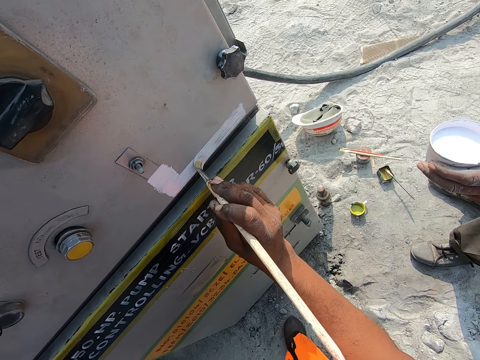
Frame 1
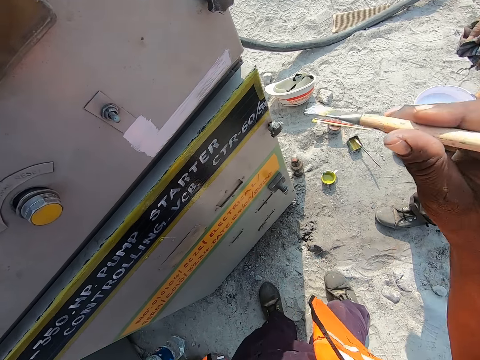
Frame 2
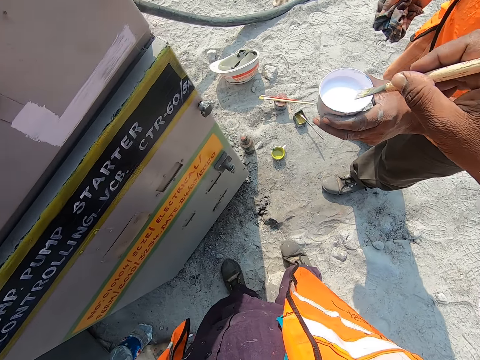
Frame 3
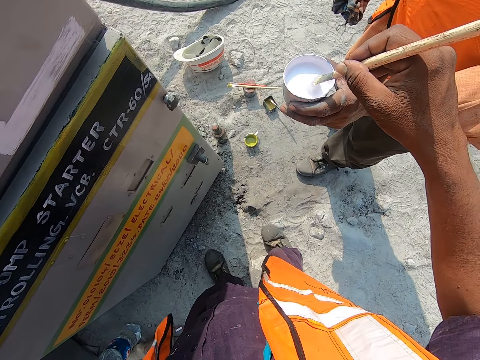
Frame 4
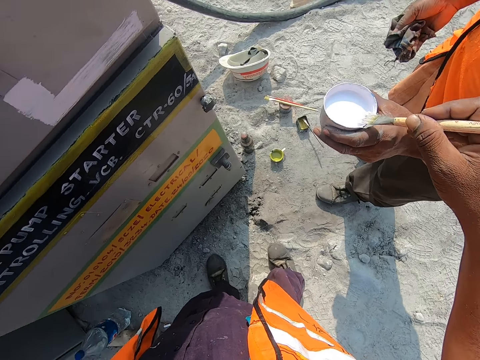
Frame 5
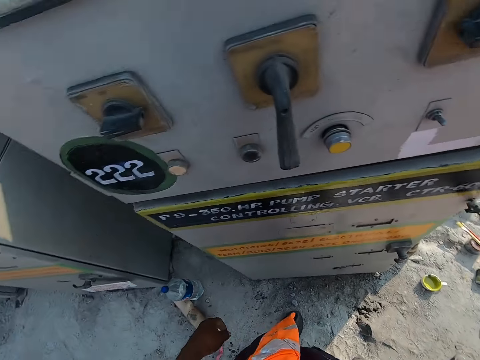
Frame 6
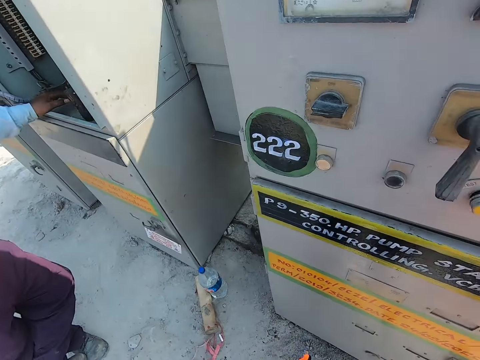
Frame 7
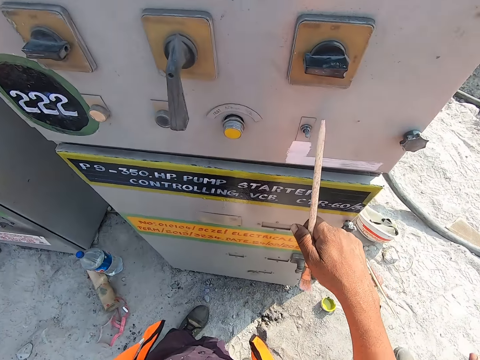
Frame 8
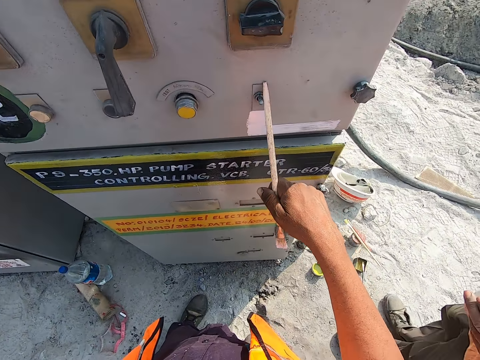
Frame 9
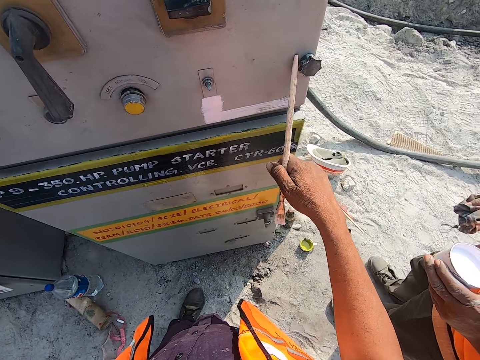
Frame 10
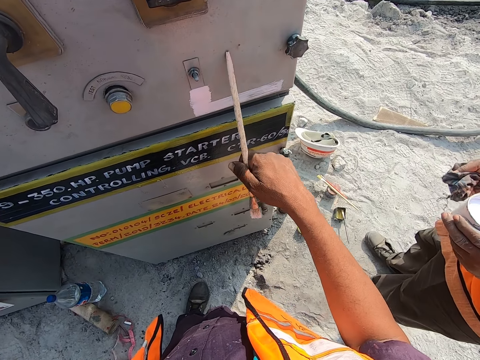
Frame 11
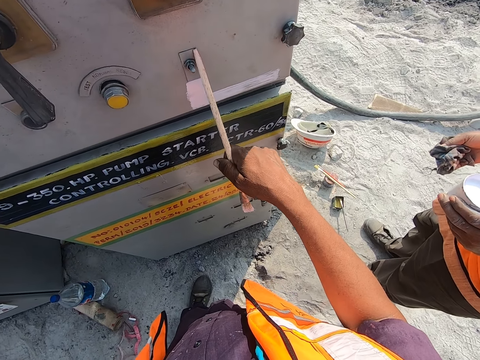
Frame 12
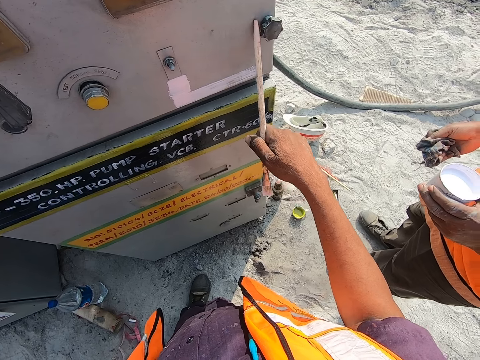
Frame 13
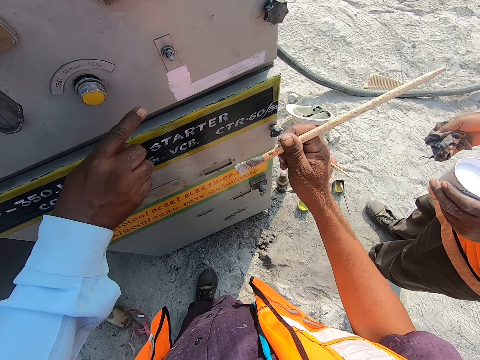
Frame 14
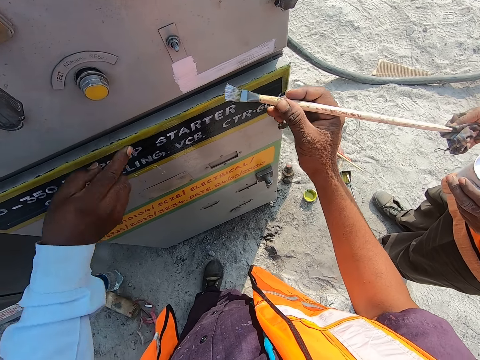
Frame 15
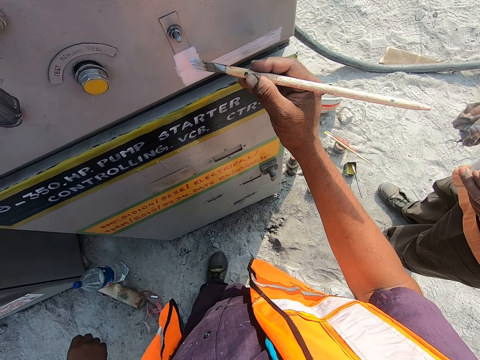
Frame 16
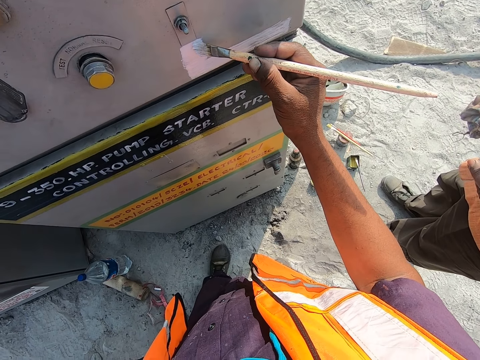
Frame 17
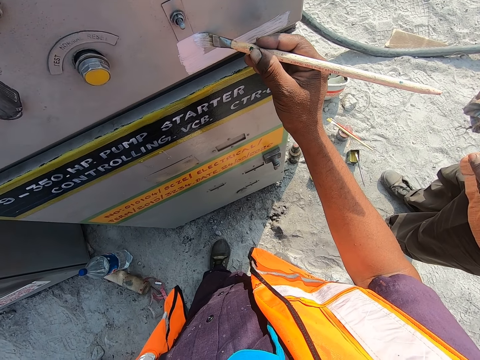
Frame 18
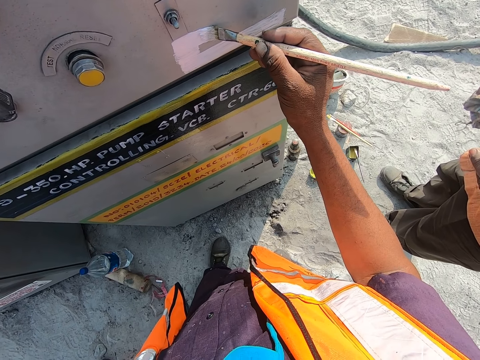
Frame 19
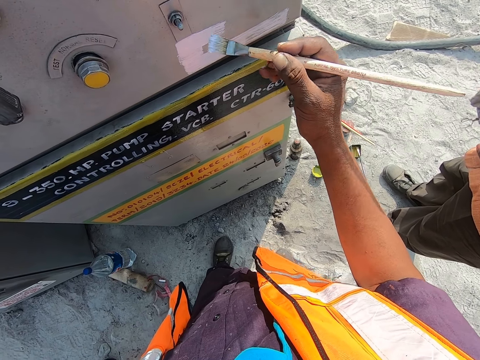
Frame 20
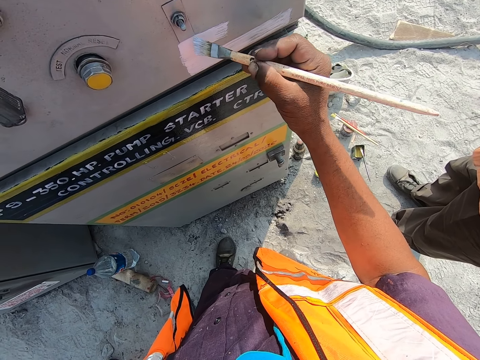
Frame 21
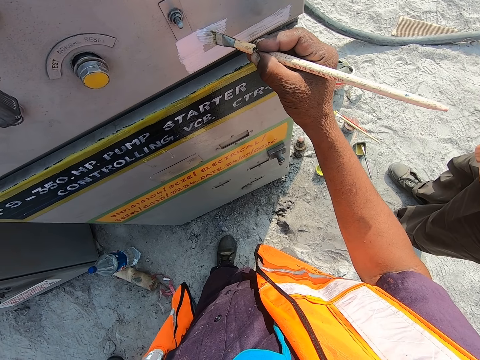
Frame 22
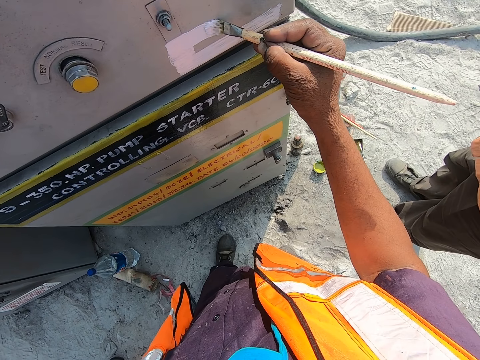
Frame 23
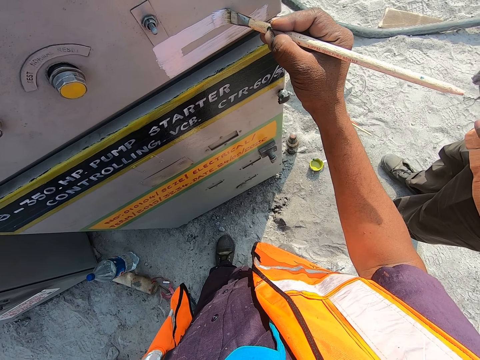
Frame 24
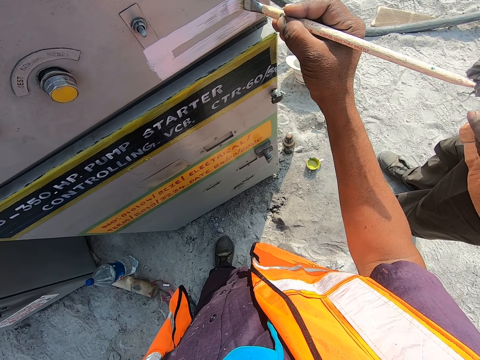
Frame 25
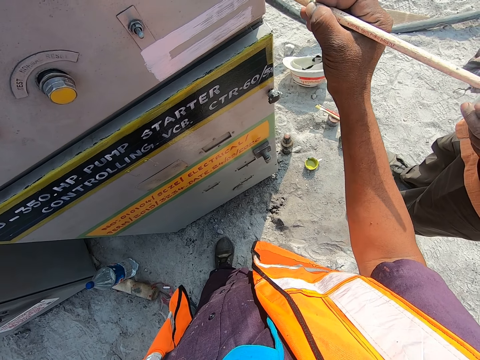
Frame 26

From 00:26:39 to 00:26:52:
The camera wearer picks the paint. They remove the paint brush from the container. They draw the line on the metal with the paint brush. They paint the metal with the paint brush.

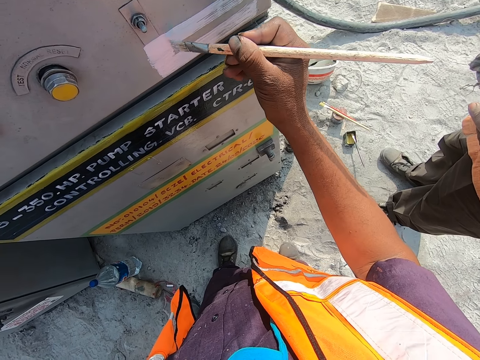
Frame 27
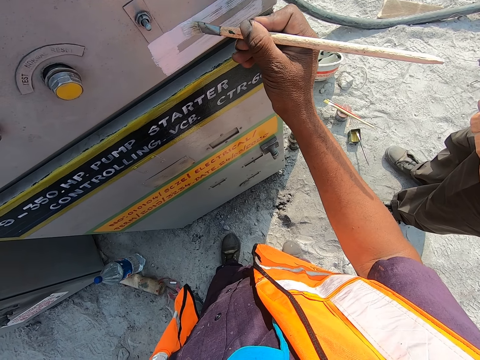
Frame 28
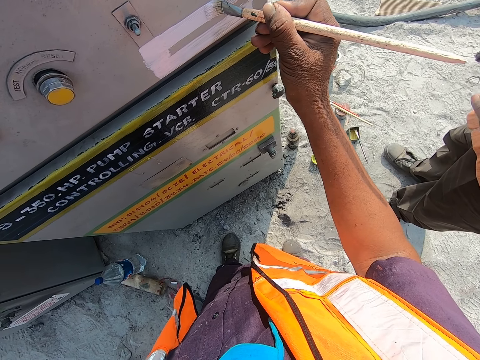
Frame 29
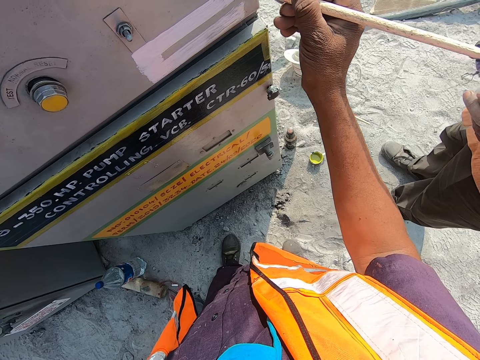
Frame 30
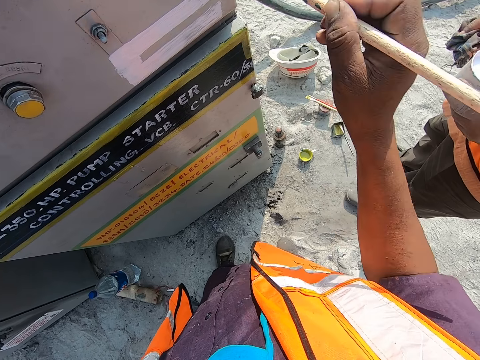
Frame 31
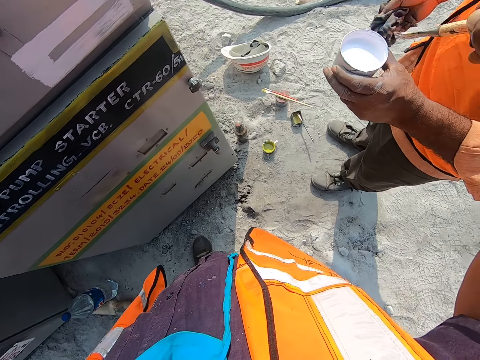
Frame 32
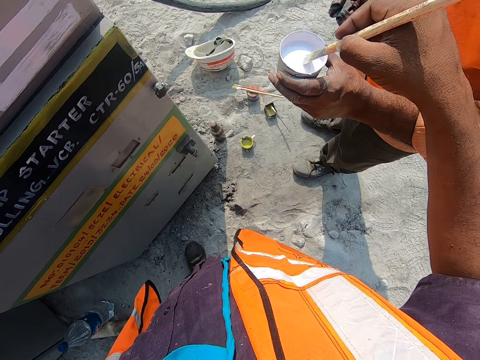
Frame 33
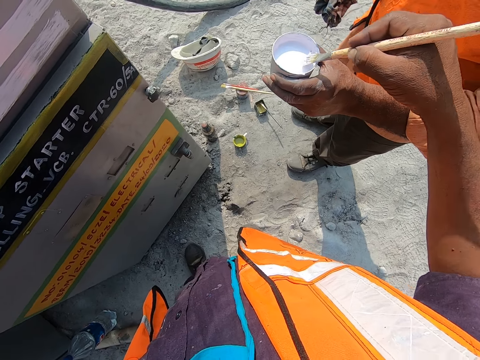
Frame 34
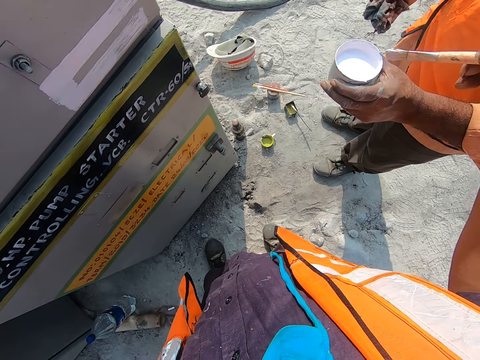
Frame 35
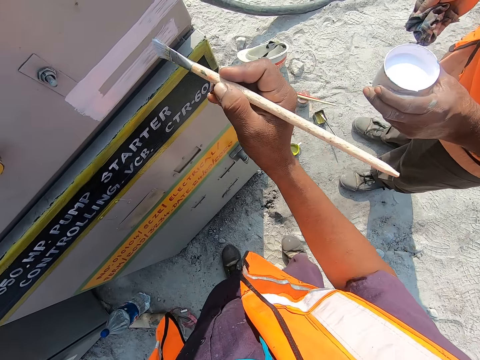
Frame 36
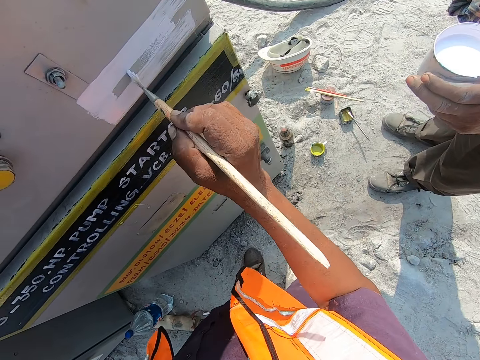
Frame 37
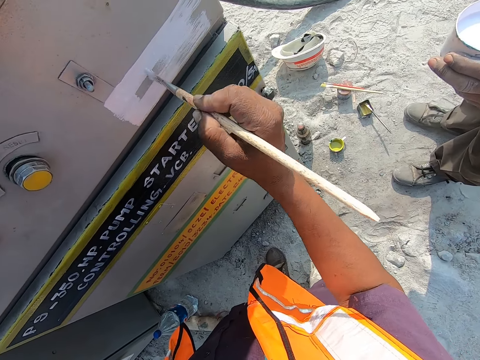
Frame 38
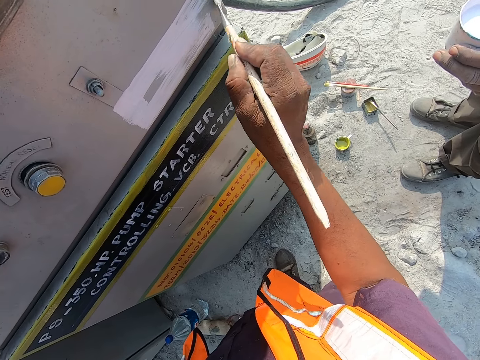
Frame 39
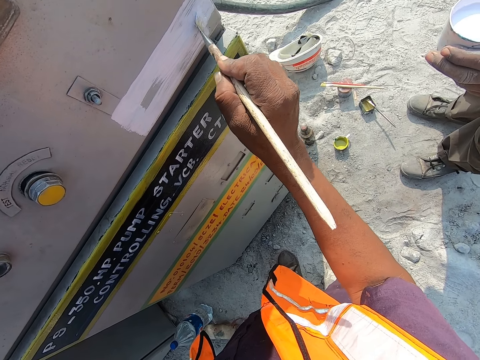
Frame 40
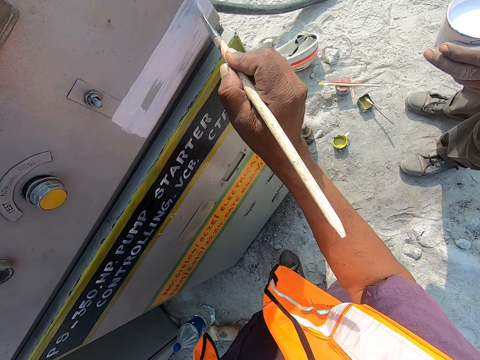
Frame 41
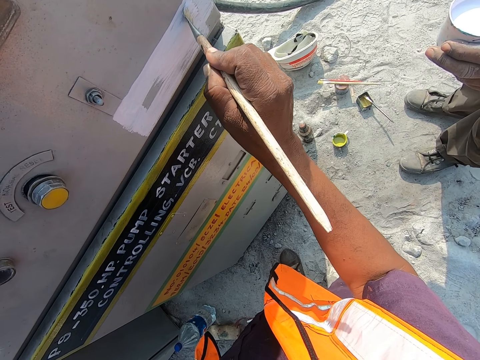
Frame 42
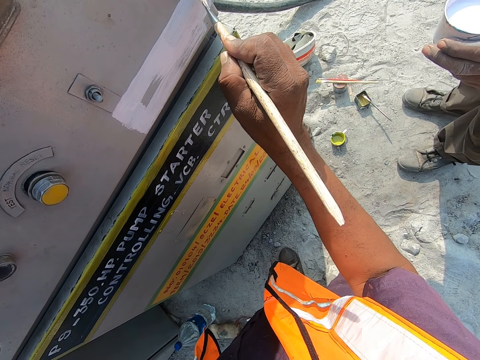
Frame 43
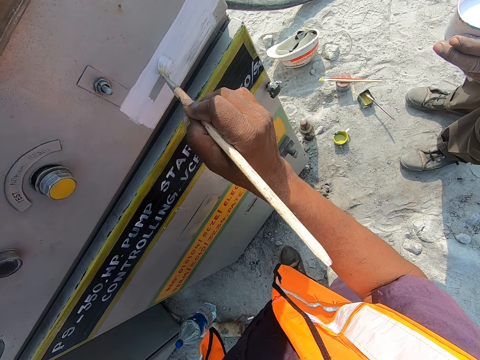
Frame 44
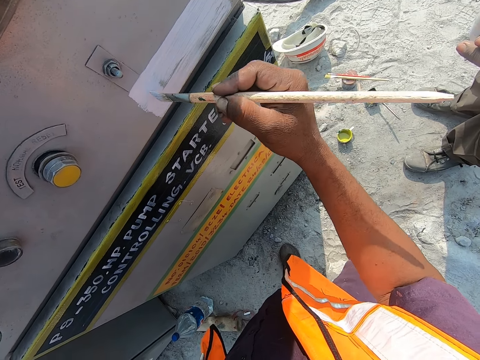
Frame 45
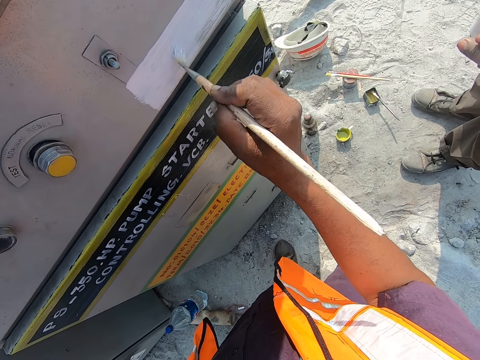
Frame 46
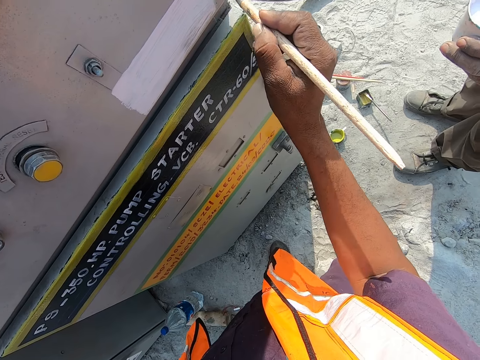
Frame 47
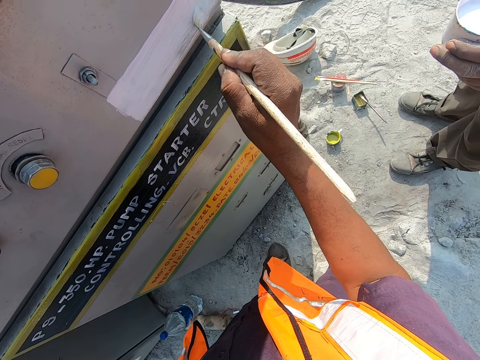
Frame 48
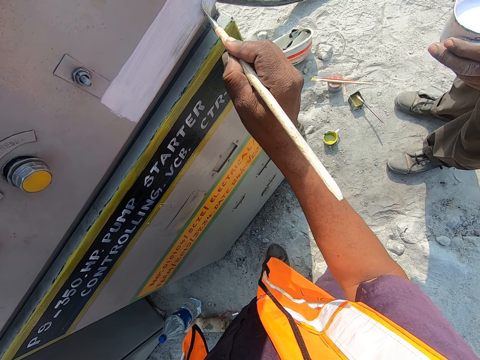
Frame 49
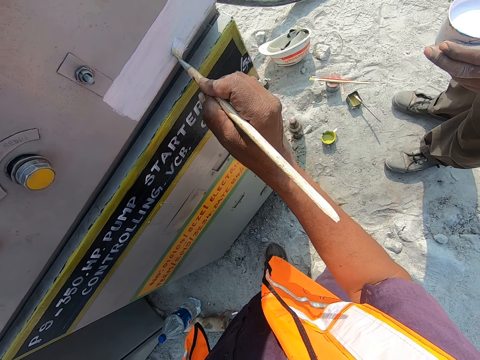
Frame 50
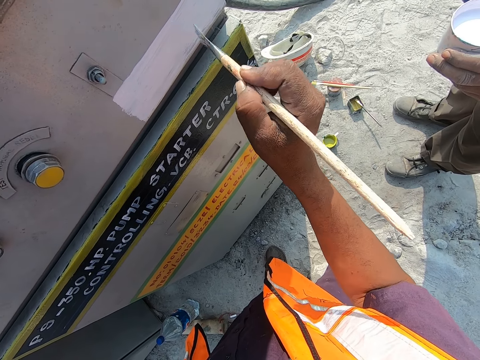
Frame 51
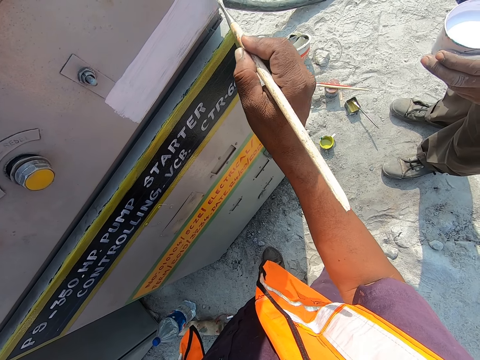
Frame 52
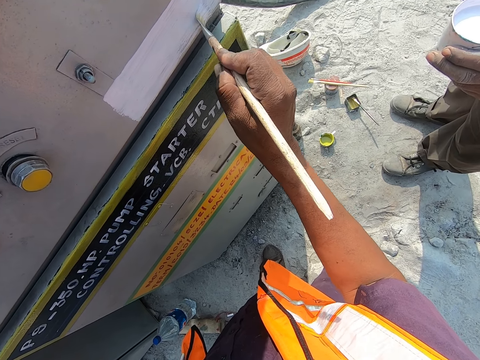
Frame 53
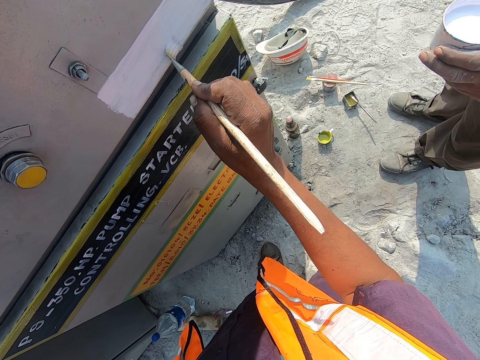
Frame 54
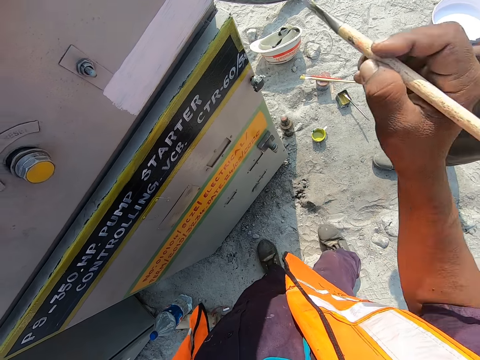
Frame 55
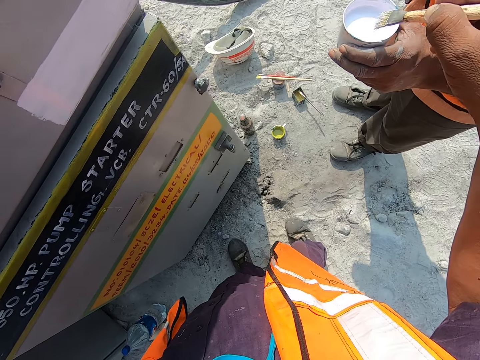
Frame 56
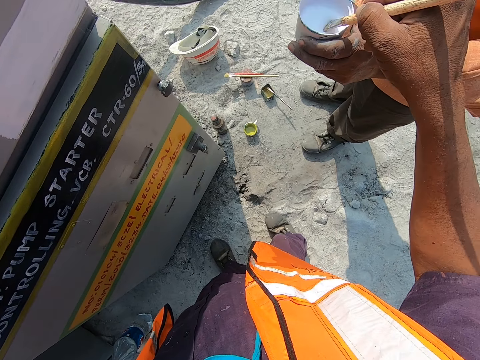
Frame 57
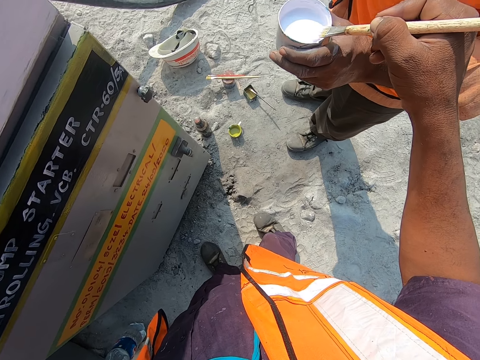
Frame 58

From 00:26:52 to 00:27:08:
The camera wearer picks the paint. They remove the paint brush from the container and paint the metal with the paint brush. They pick the paint.
